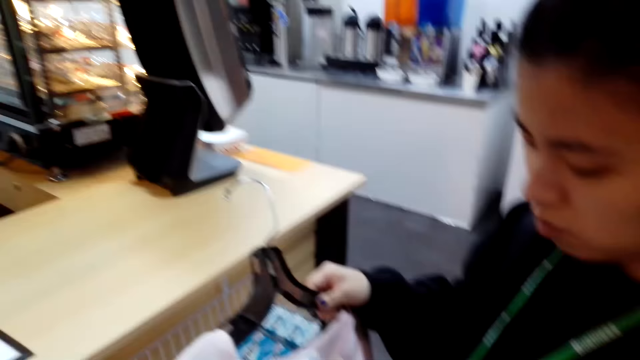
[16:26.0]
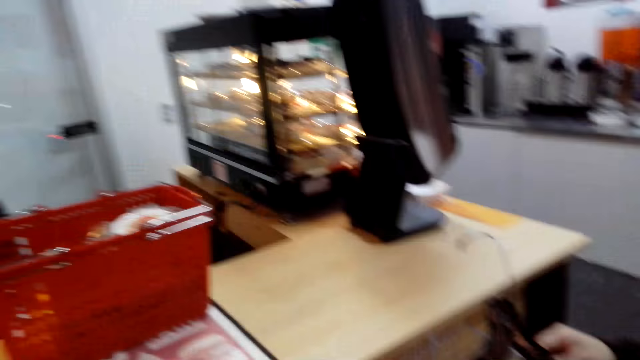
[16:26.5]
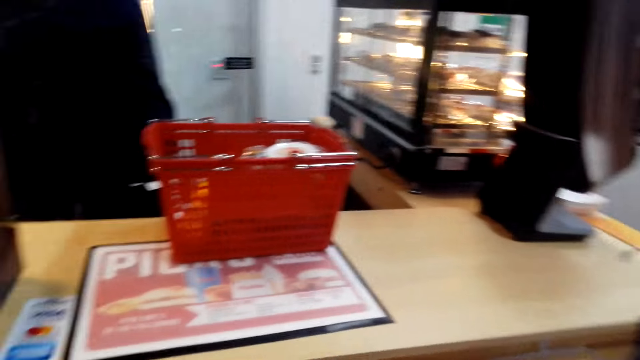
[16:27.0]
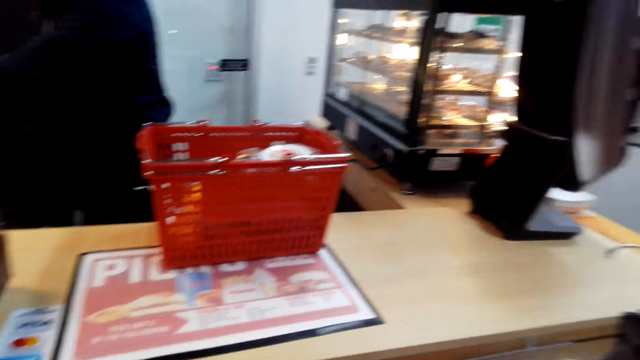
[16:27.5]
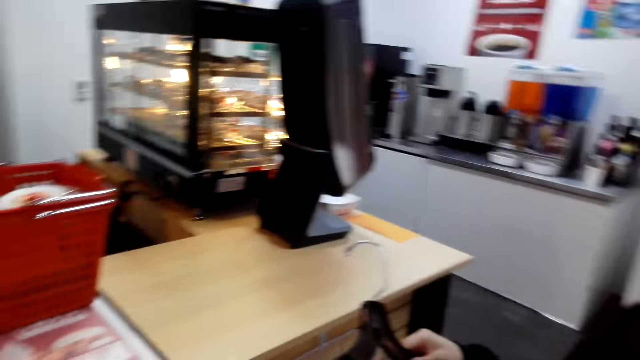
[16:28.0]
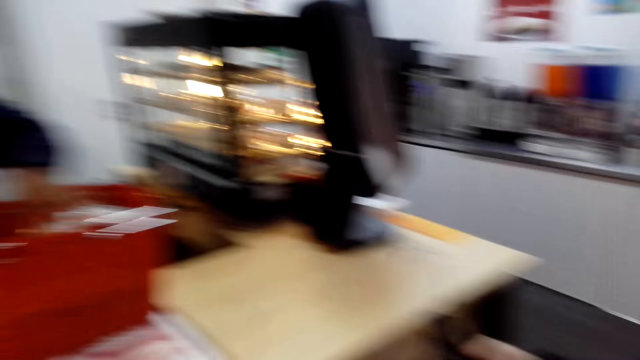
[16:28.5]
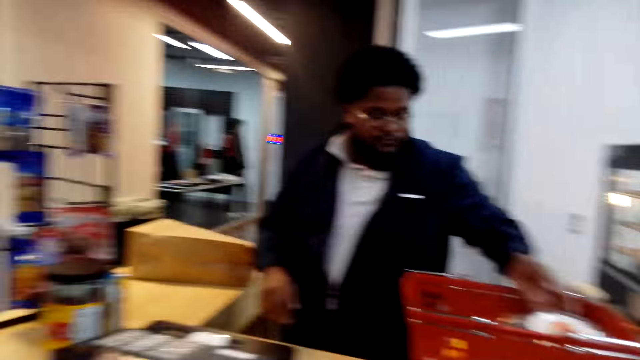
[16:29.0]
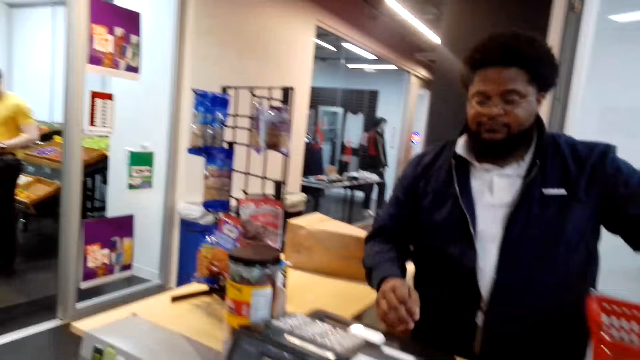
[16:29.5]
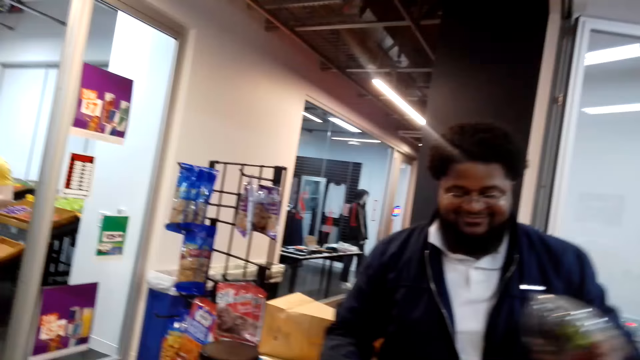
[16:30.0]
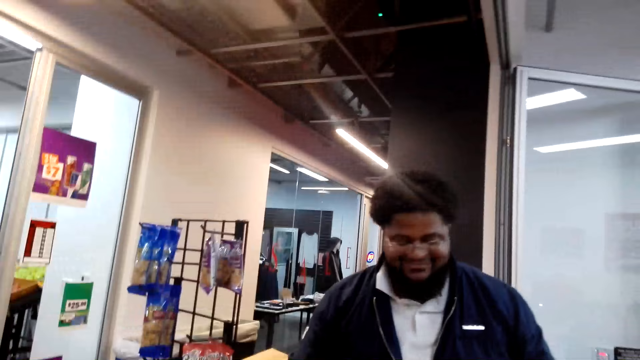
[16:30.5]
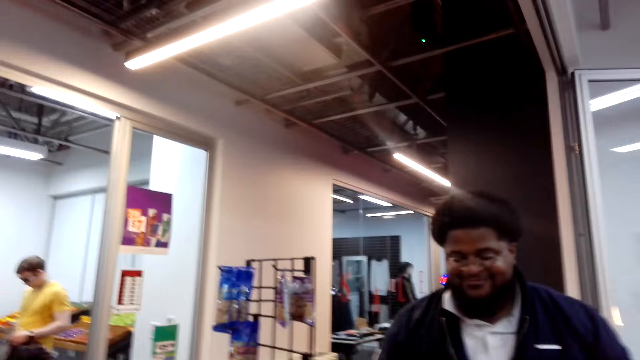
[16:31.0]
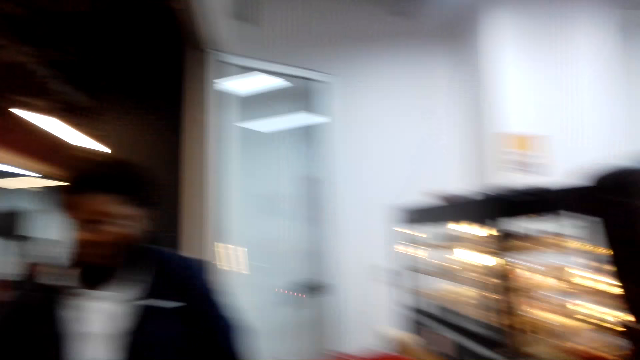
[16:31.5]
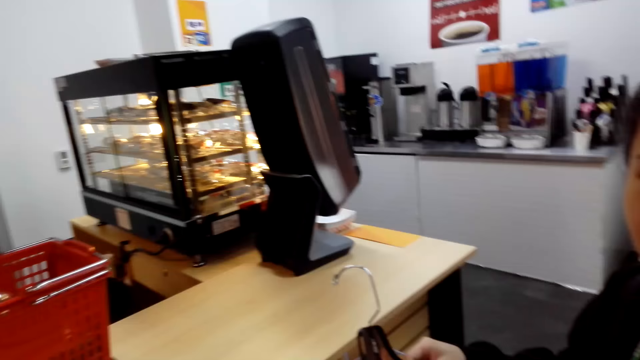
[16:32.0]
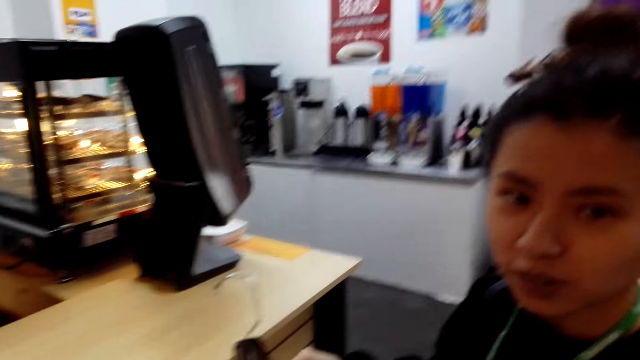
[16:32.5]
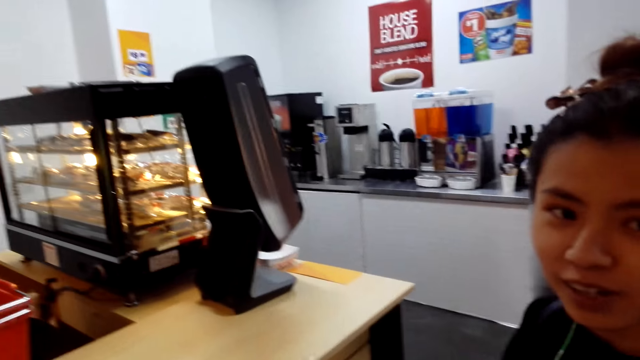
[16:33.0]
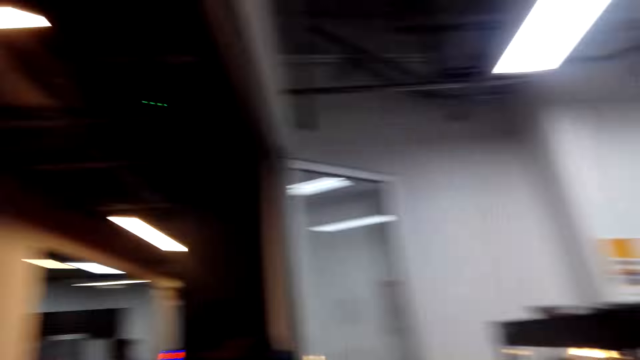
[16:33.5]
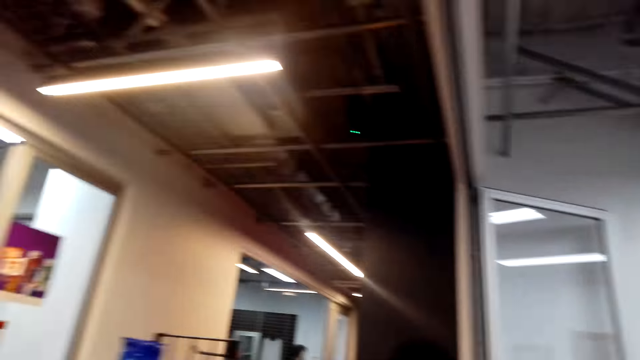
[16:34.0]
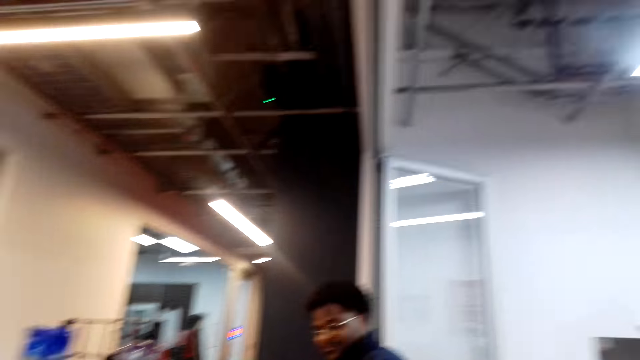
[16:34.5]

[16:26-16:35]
The other woman looks at the dress. The cashier picks up a container in the shopping basket from the basket and keys in the cash register machine. The first woman stands at the counter. The other woman talks.

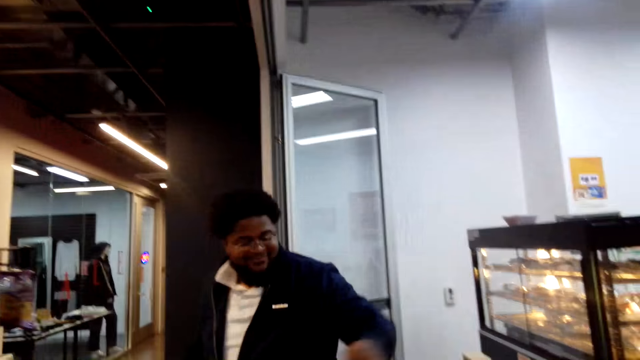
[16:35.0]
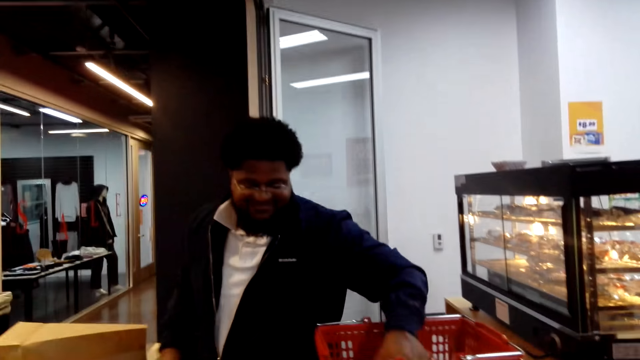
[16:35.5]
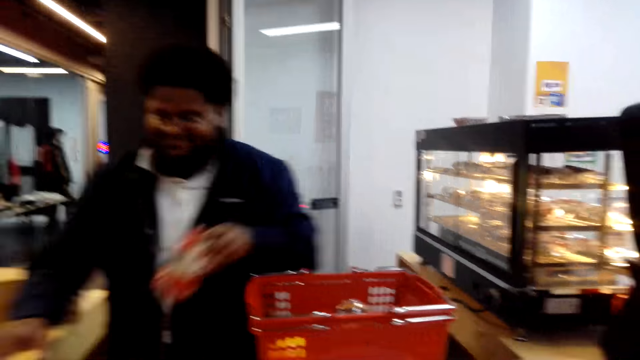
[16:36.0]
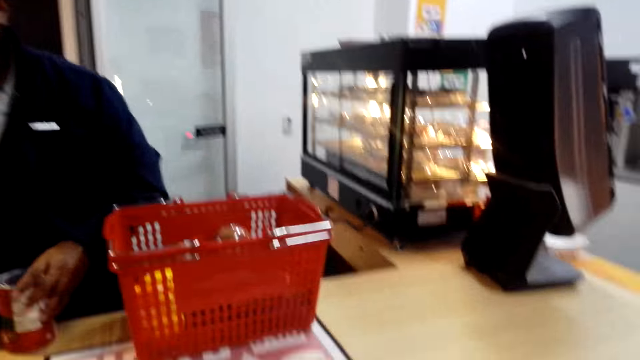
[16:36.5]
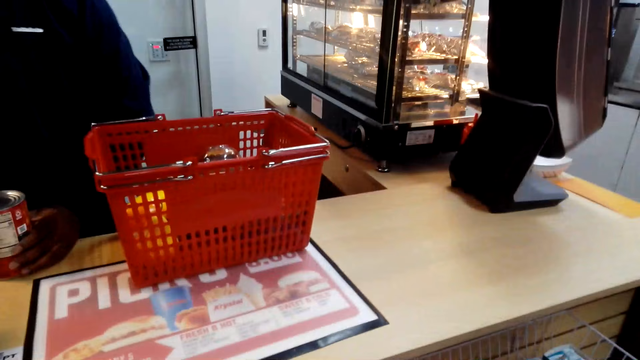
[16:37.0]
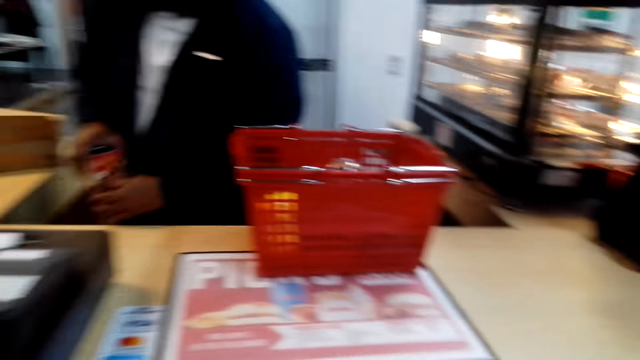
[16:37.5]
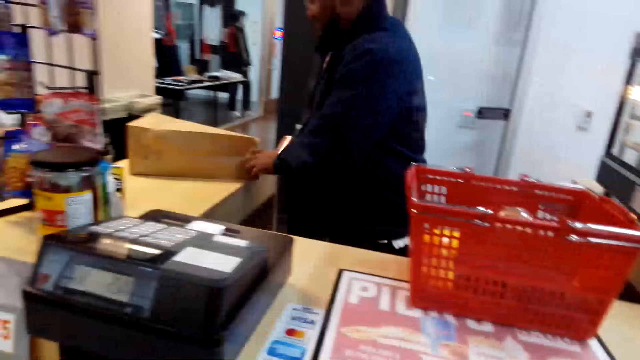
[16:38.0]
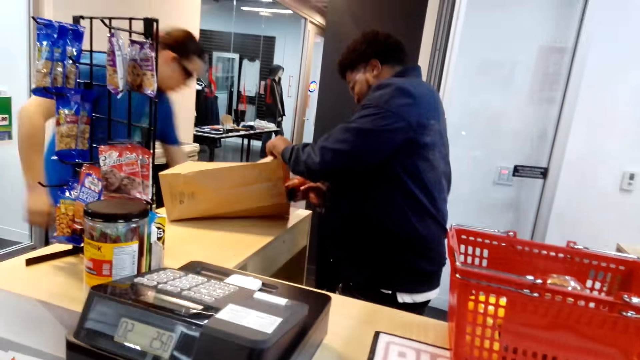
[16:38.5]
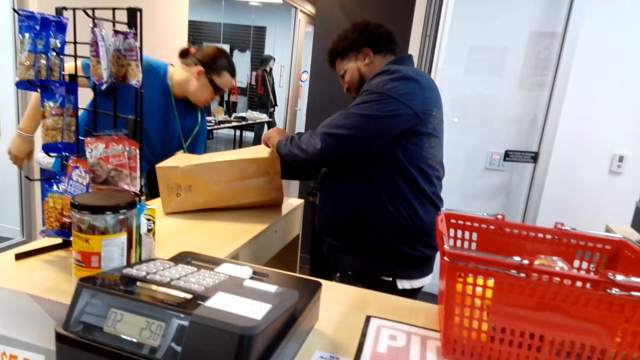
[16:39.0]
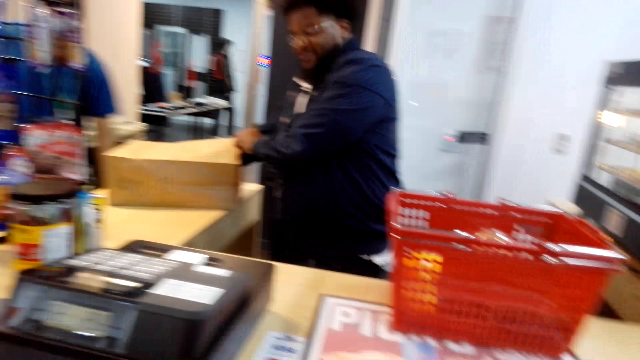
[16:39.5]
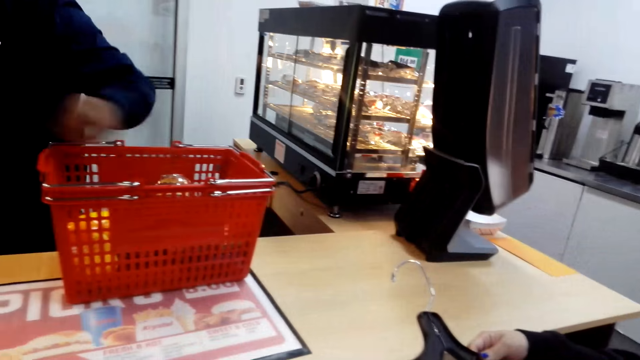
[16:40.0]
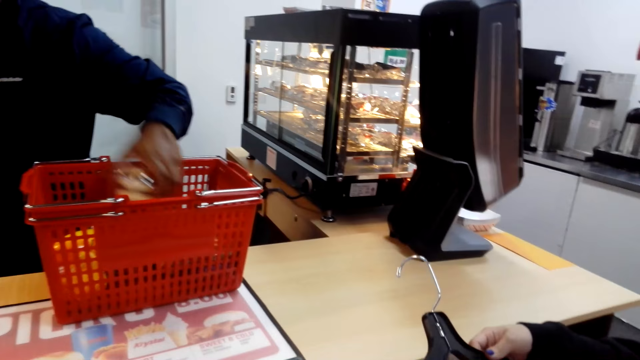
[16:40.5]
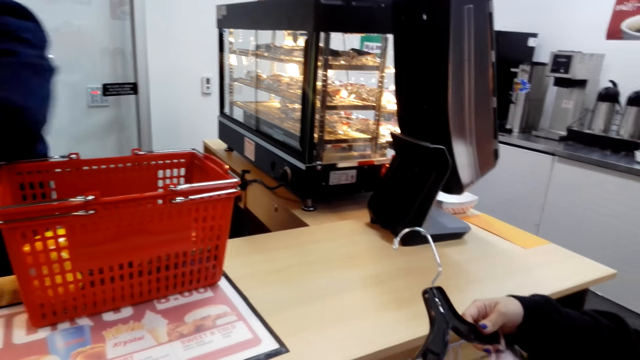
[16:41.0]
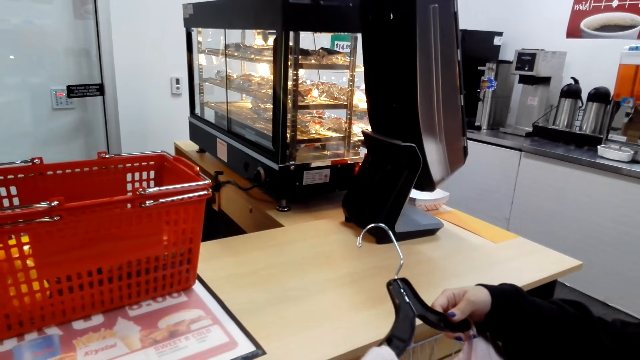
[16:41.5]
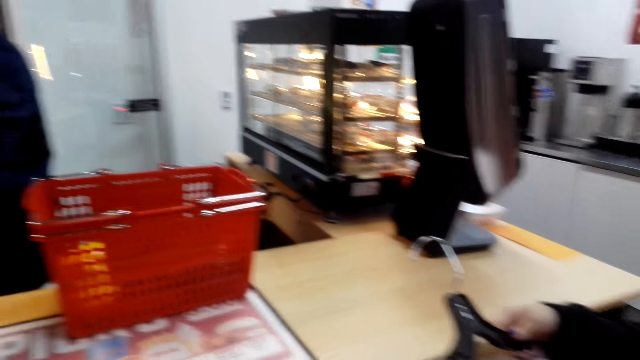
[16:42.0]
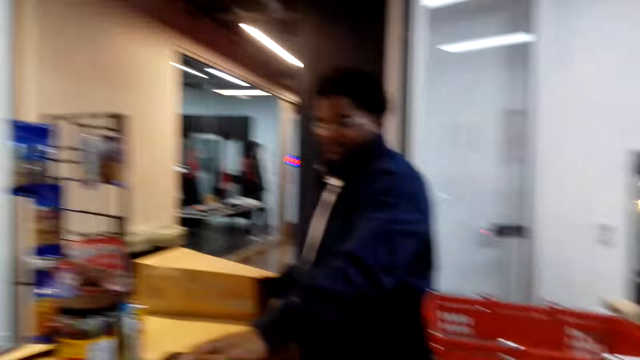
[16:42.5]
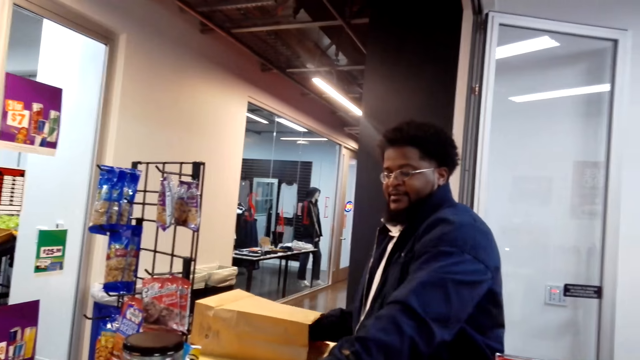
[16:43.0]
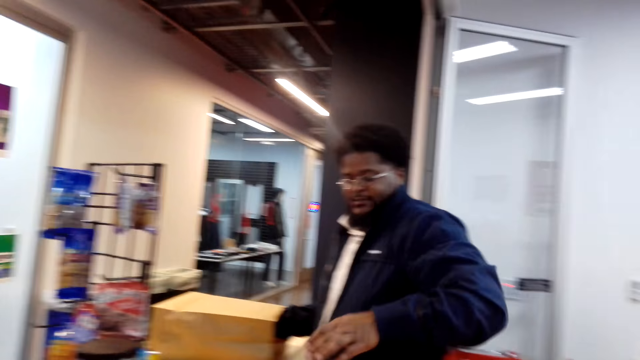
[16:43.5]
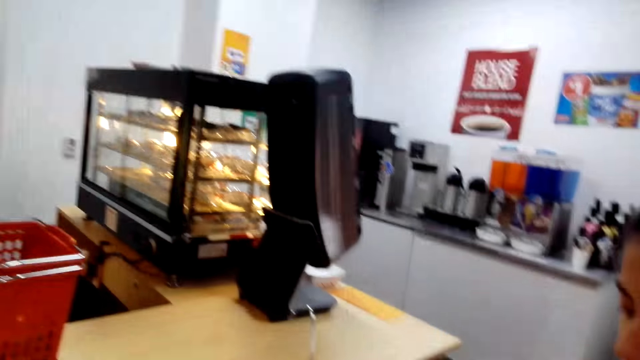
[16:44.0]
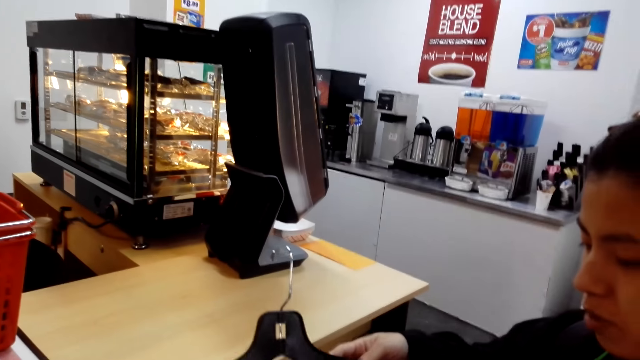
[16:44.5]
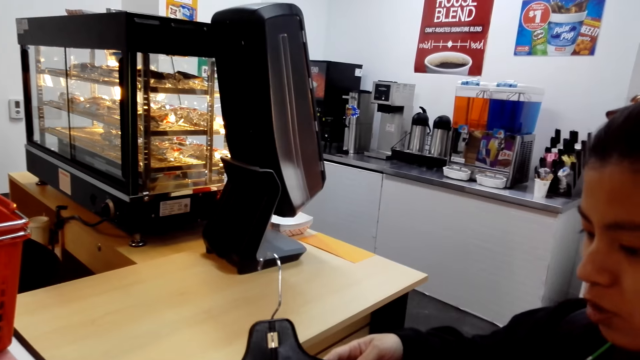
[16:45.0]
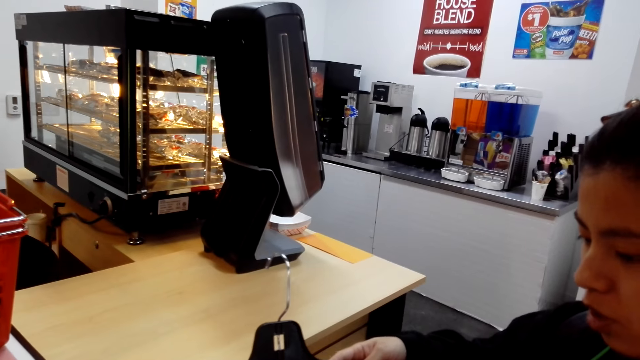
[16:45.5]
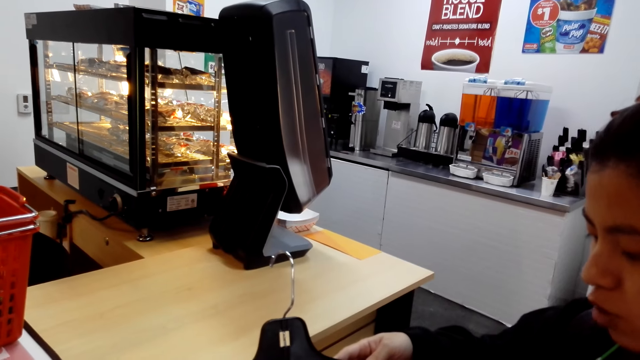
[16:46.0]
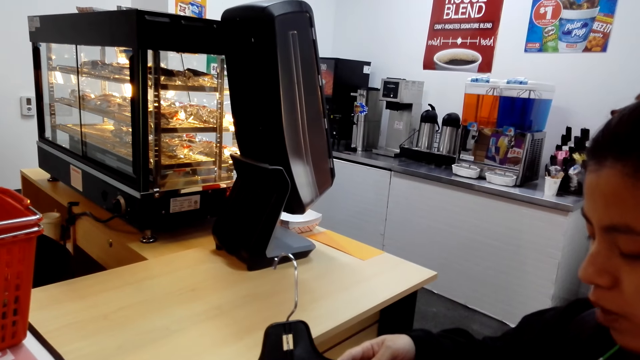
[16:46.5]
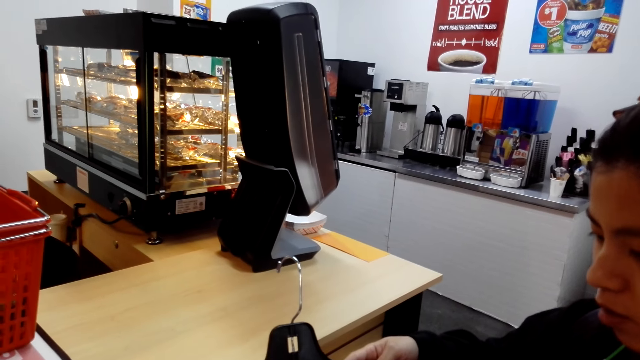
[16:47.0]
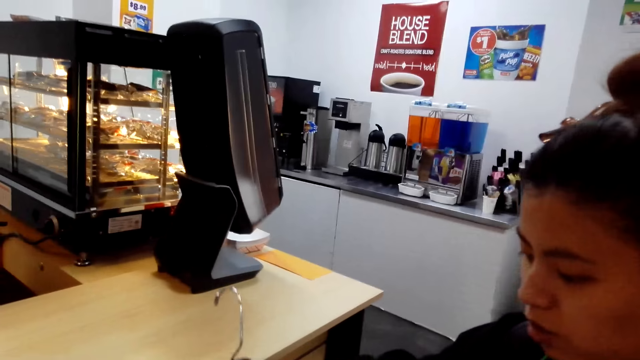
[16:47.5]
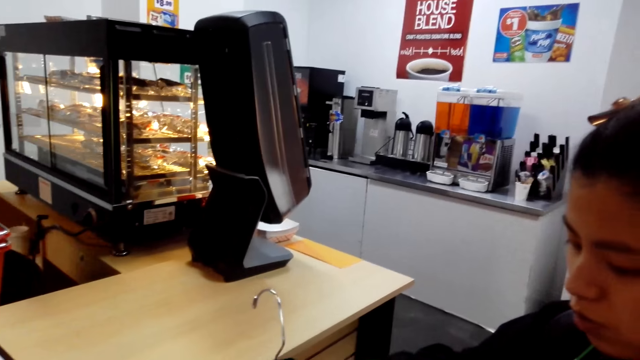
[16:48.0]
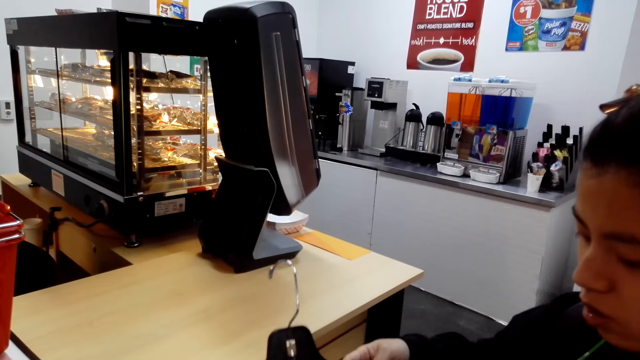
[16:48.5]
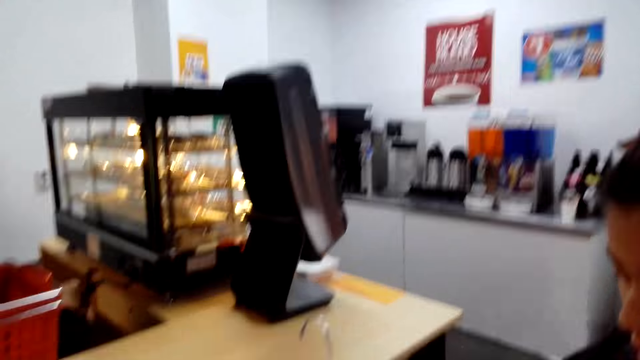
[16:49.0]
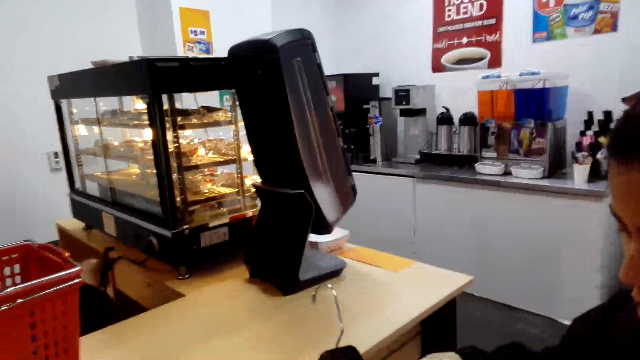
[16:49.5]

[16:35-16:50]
A cashier takes a can from the shopping basket. The cashier puts the can on the counter, picks up the can on the counter and puts the can in the brown paper bag. The cashier takes a container from the basket and puts the container in the brown paper bag. The cashier keys in a cash register machine. A woman talks. The woman stands at the counter.
